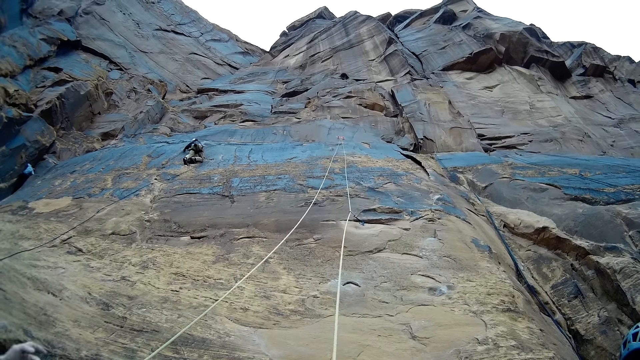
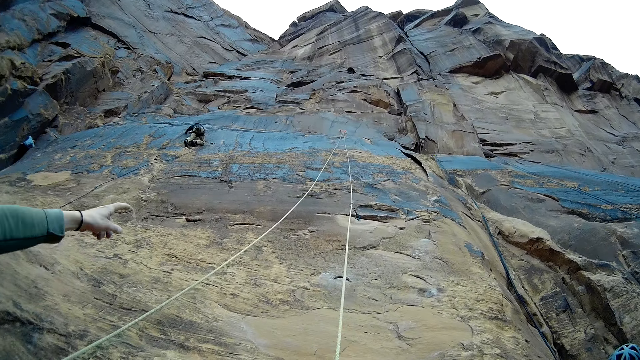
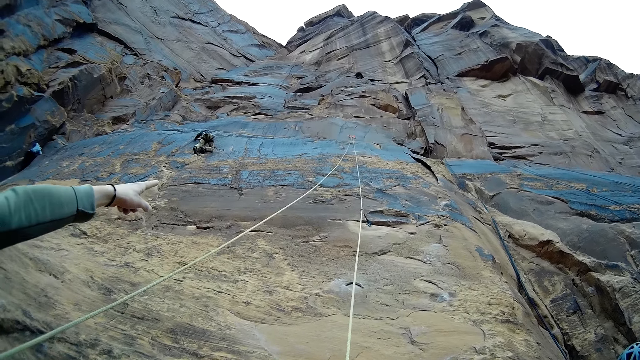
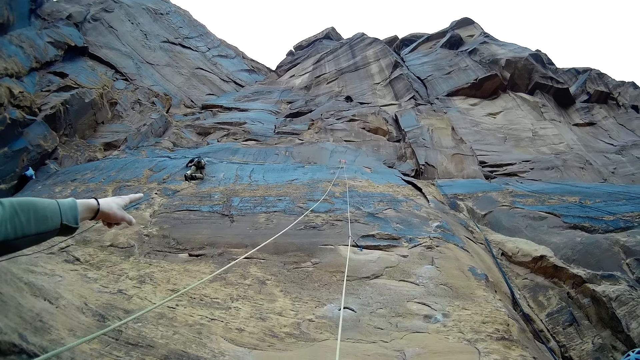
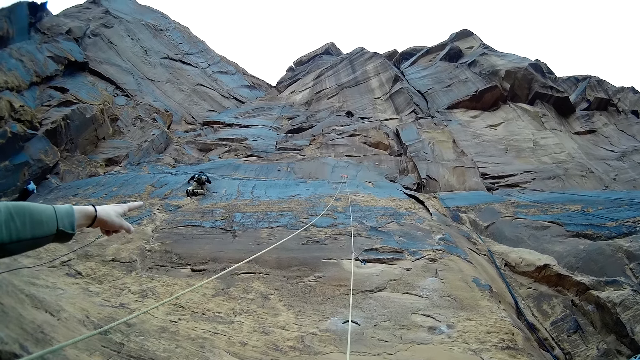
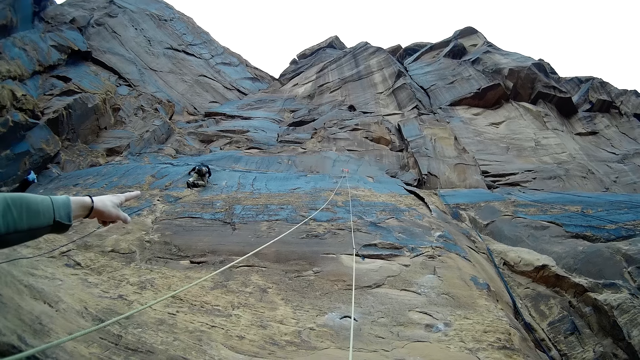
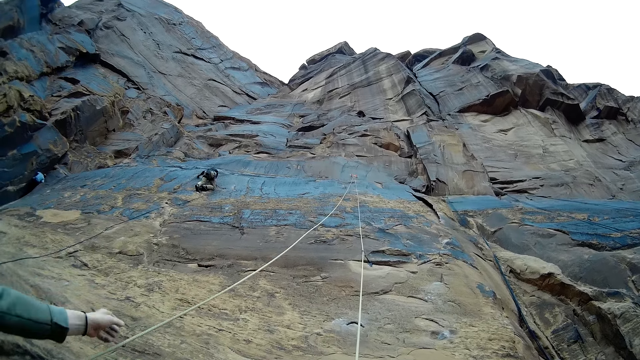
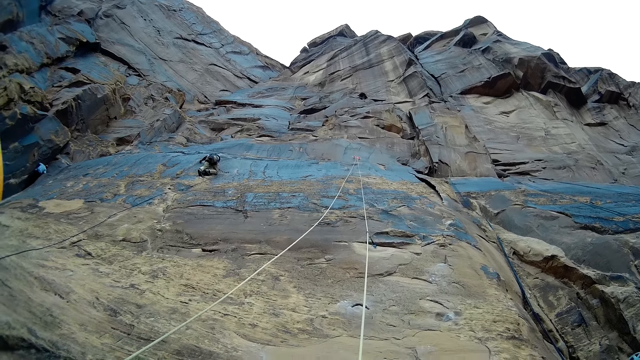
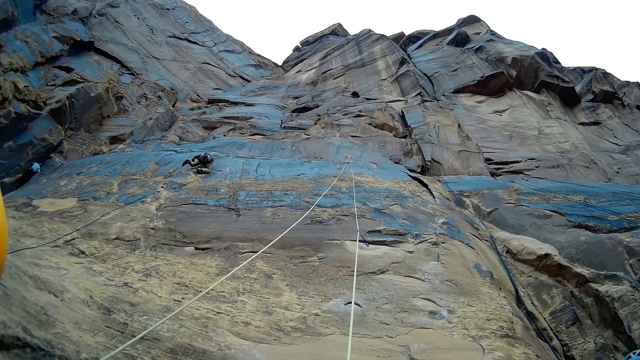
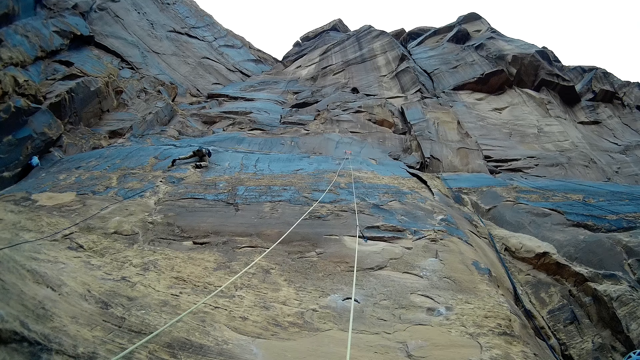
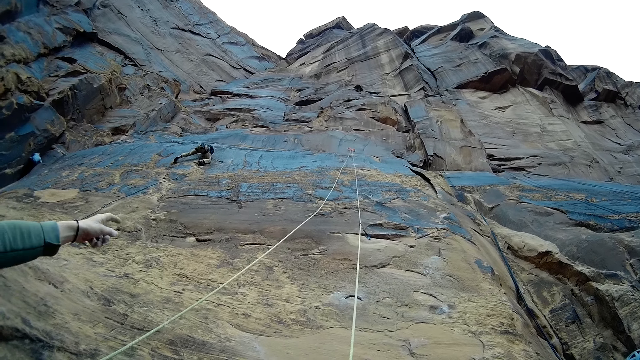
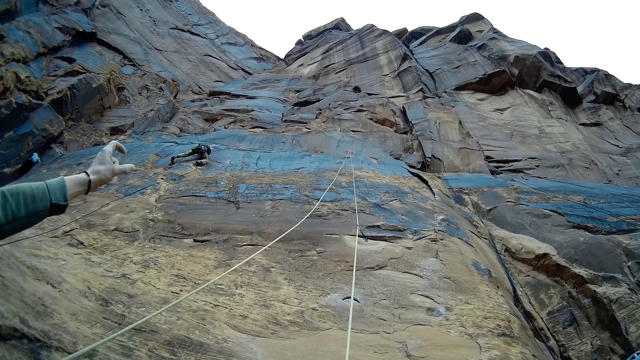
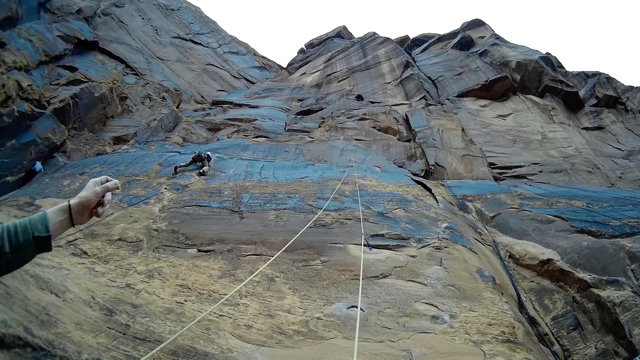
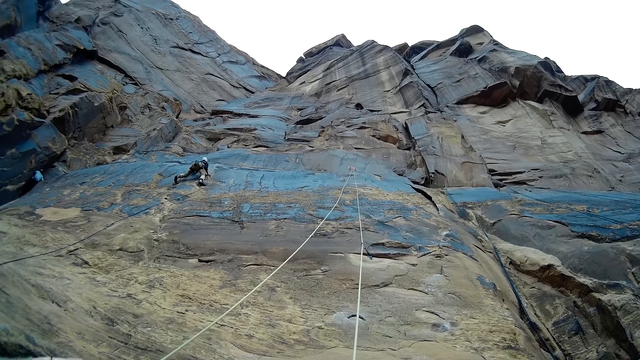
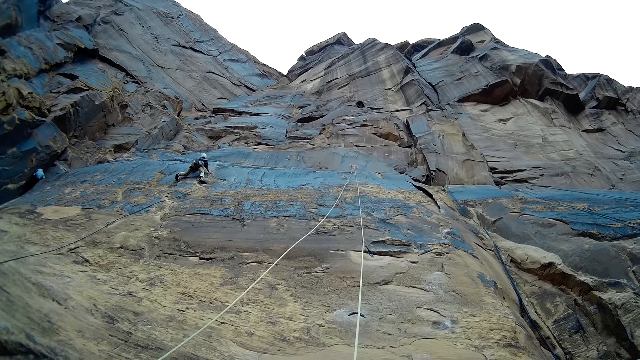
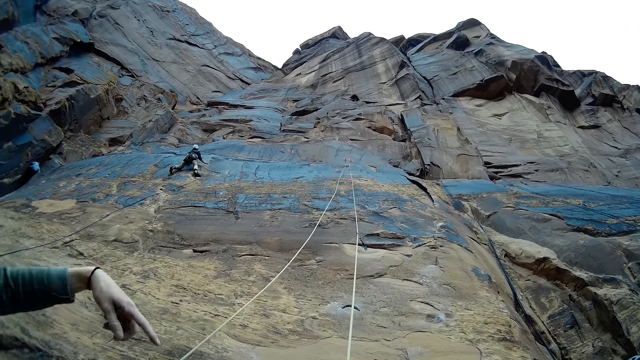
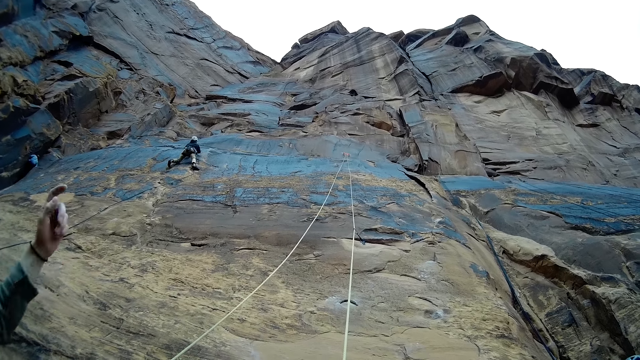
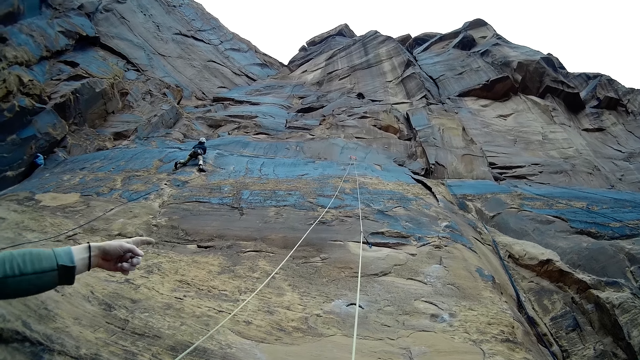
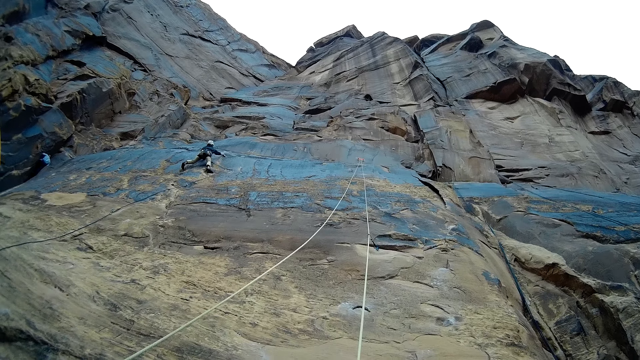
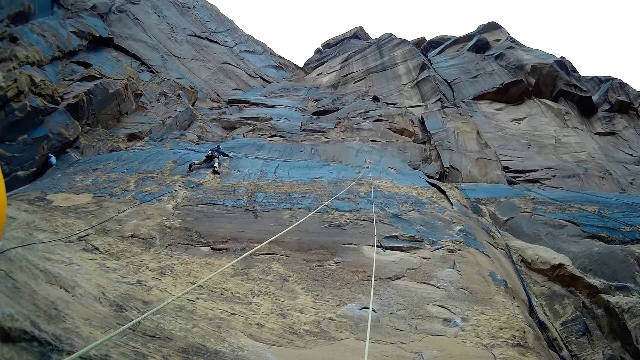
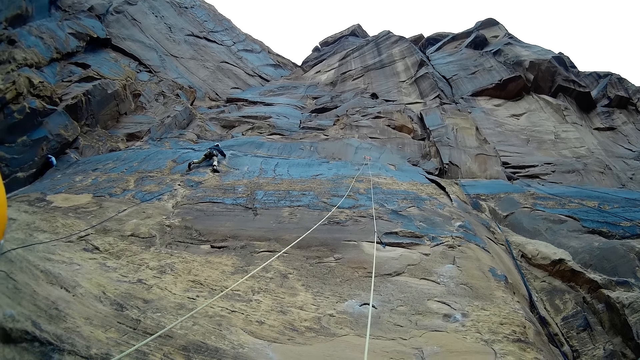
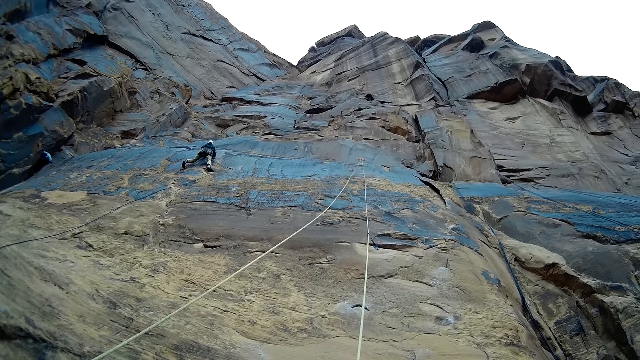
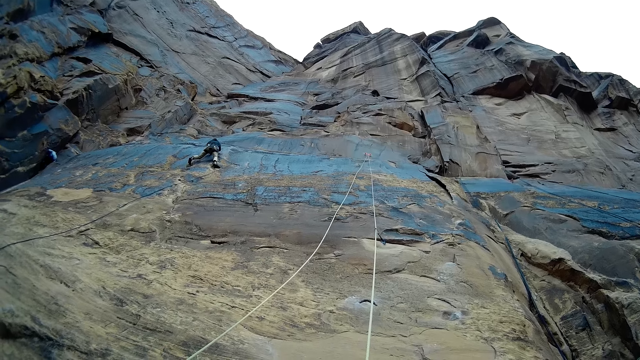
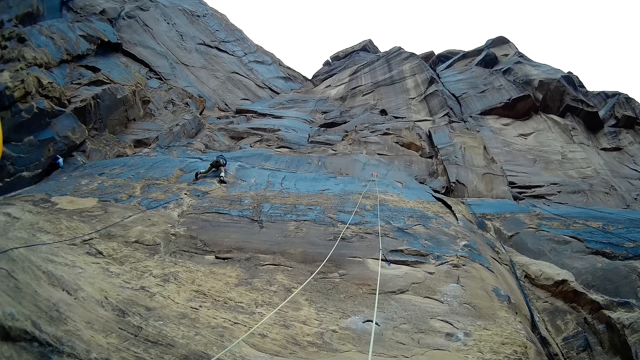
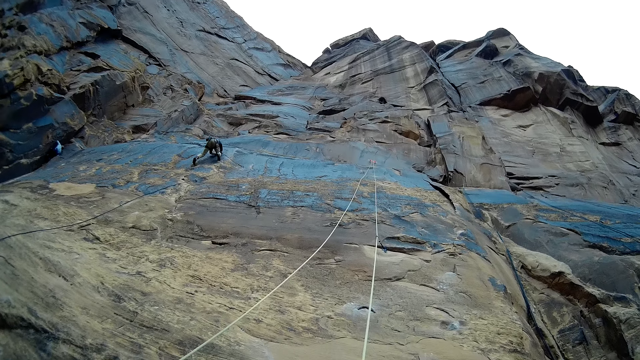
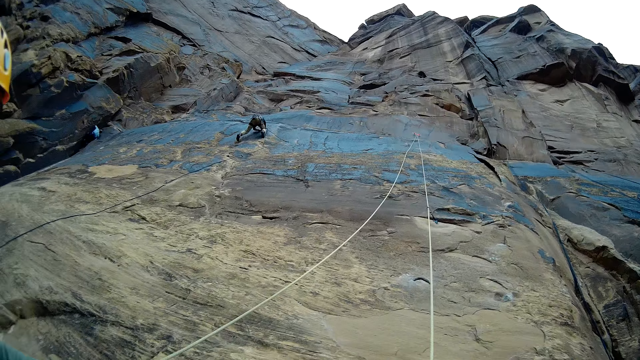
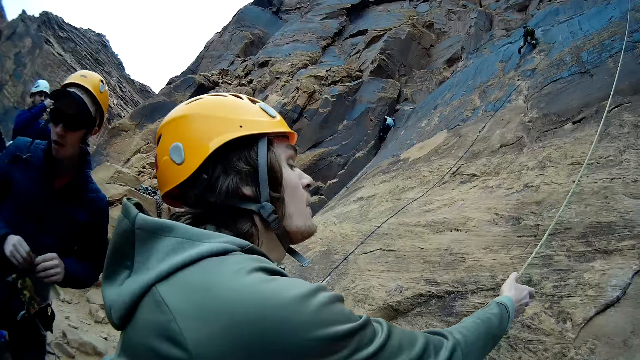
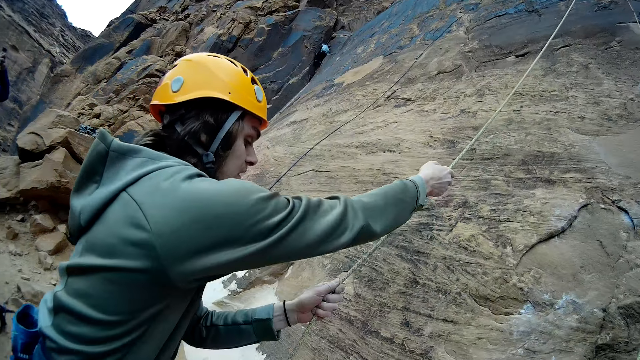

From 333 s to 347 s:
A man points on a mountain rock and pulls a rope. The man points on the mountain rock and pulls the rope.

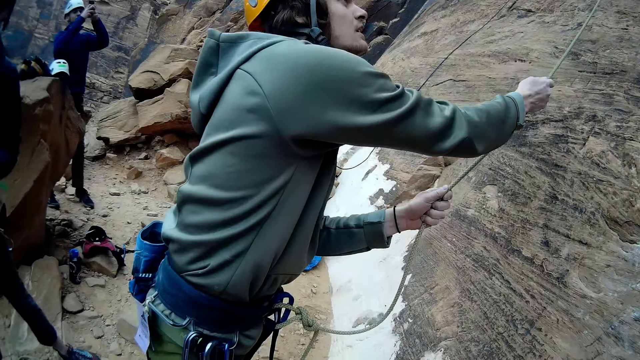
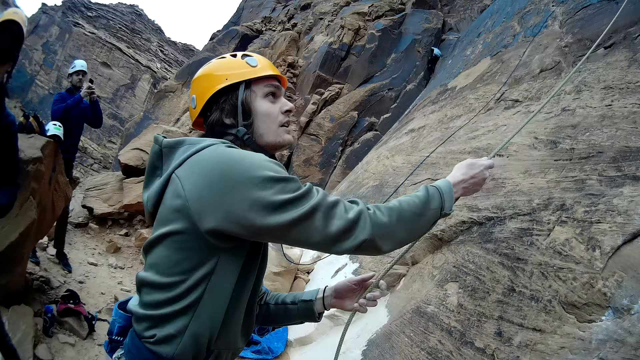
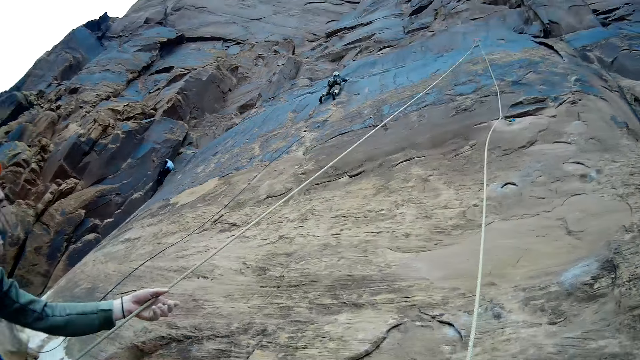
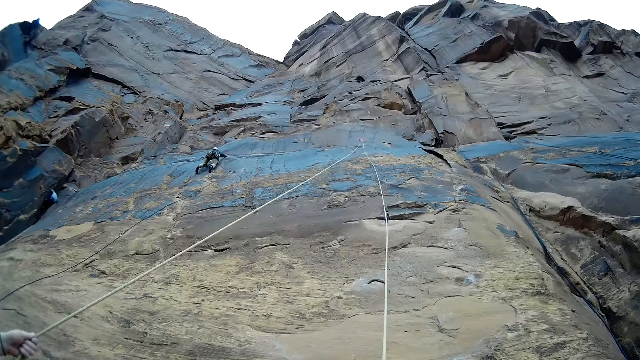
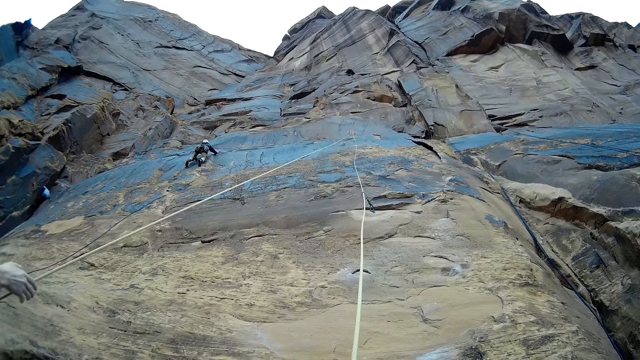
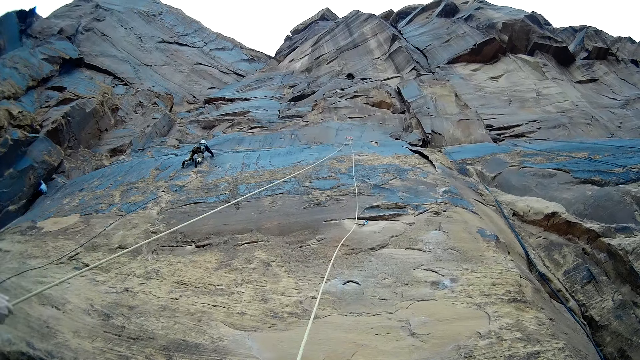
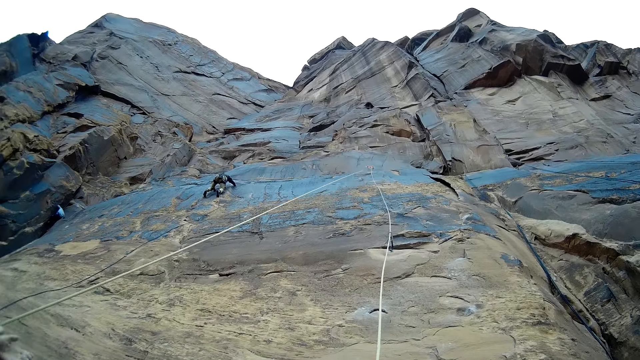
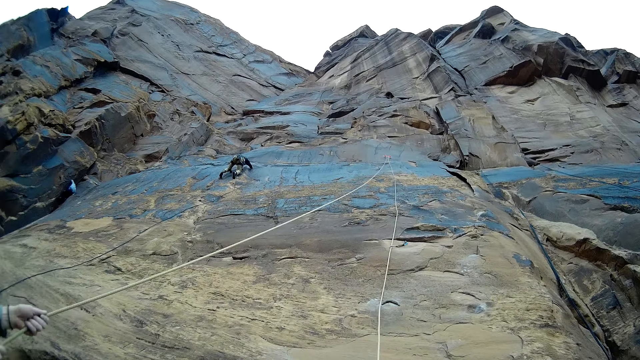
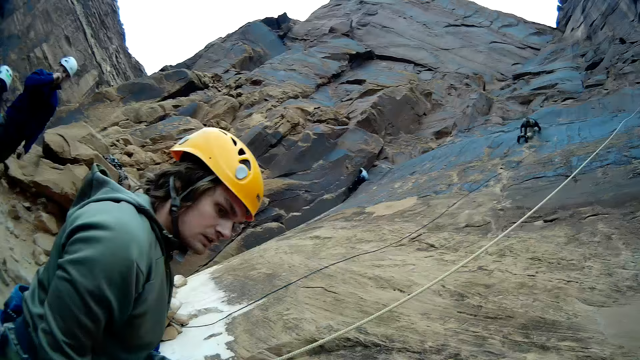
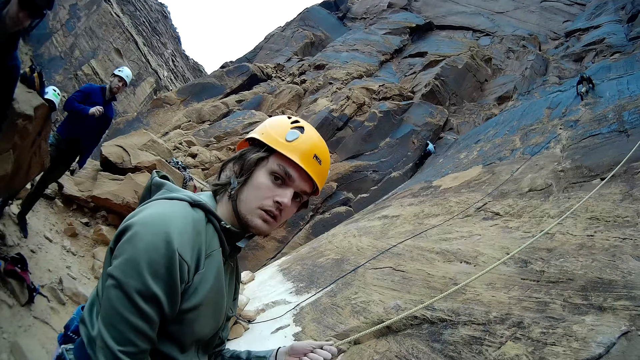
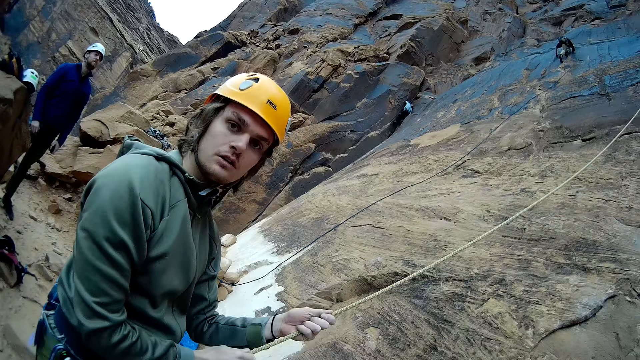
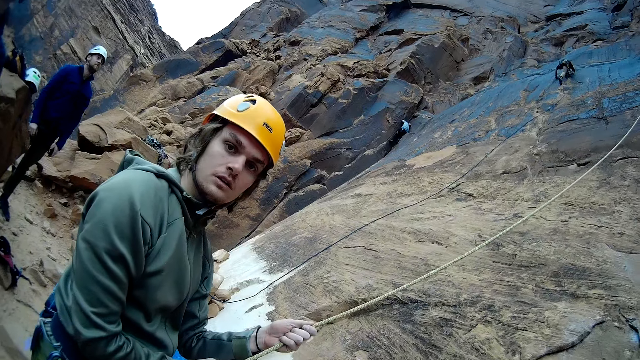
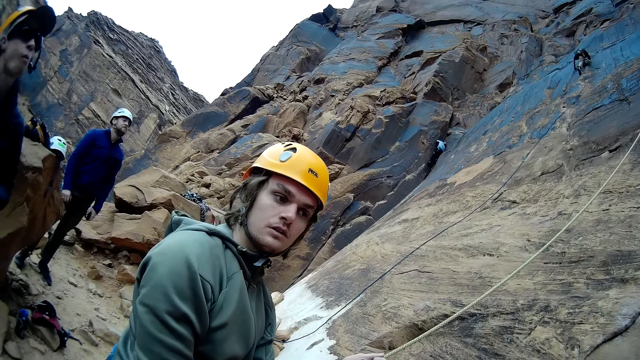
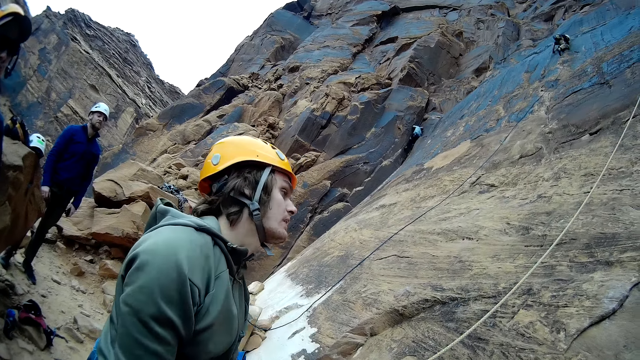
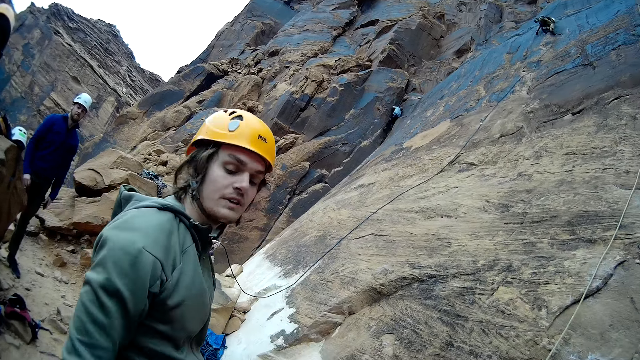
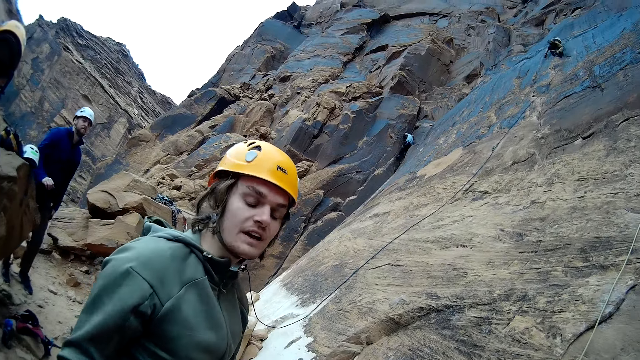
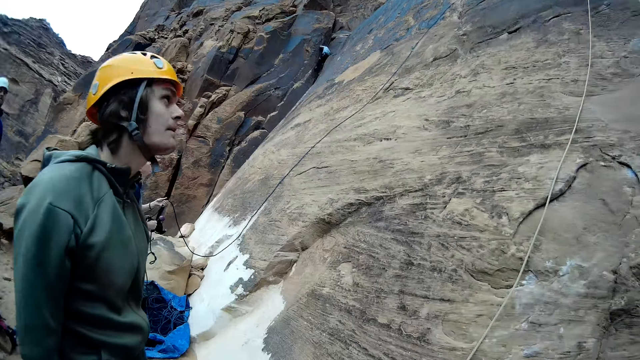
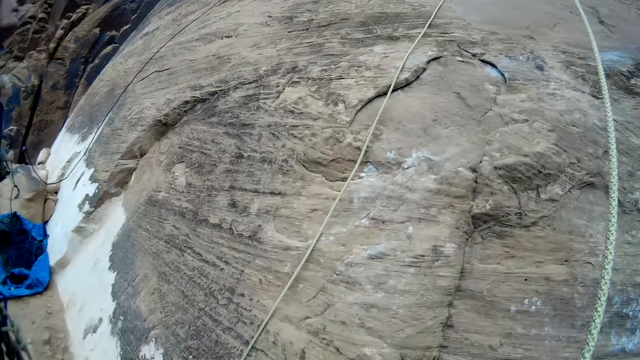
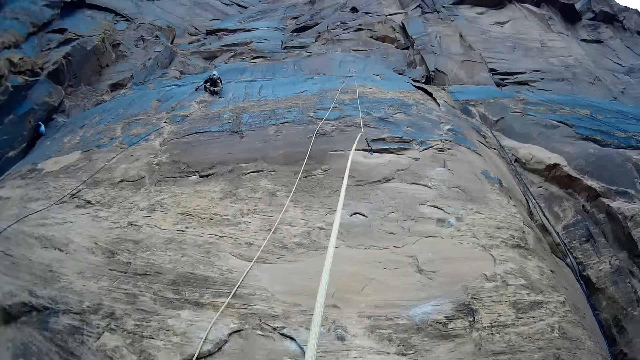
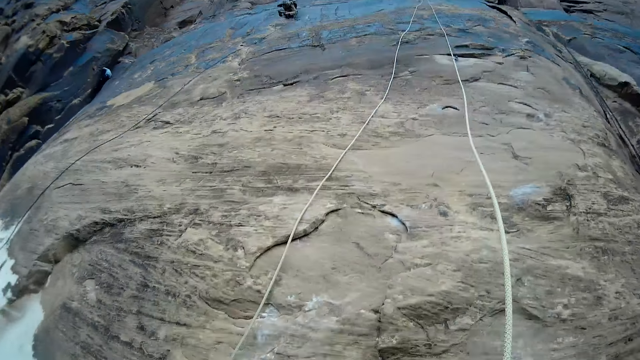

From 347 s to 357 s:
A man nods his head and pulls a rope.
